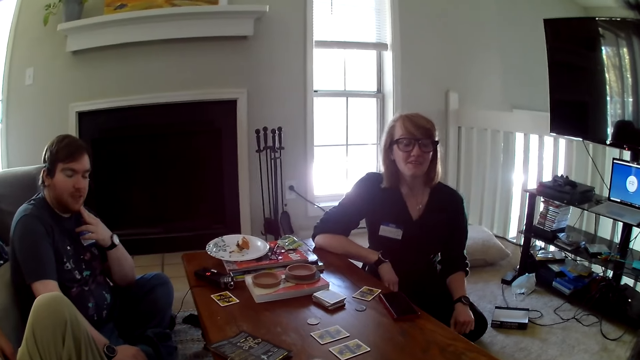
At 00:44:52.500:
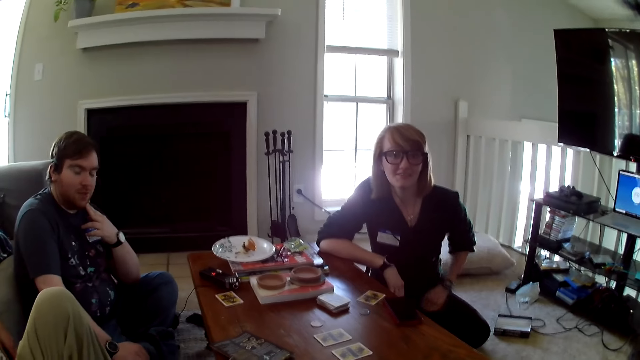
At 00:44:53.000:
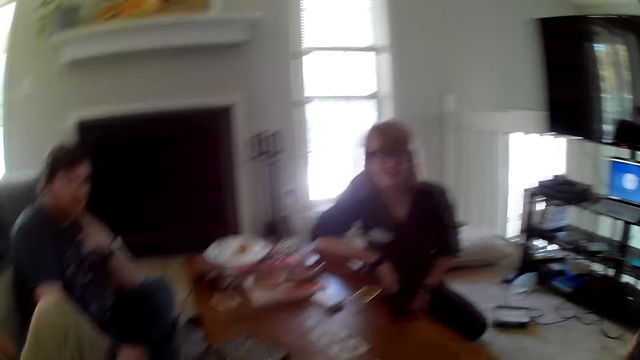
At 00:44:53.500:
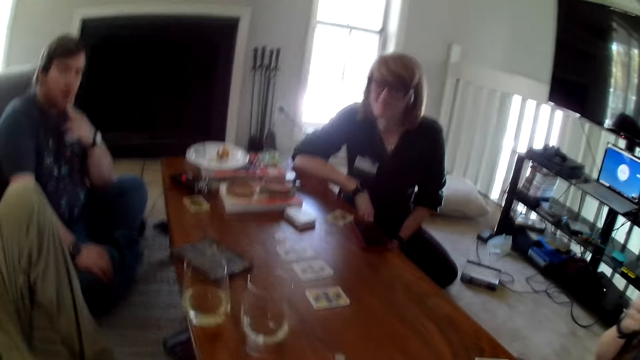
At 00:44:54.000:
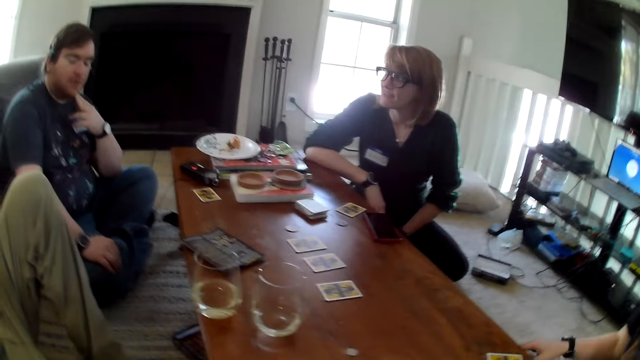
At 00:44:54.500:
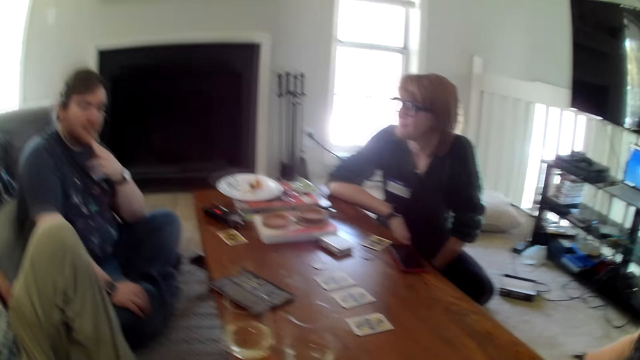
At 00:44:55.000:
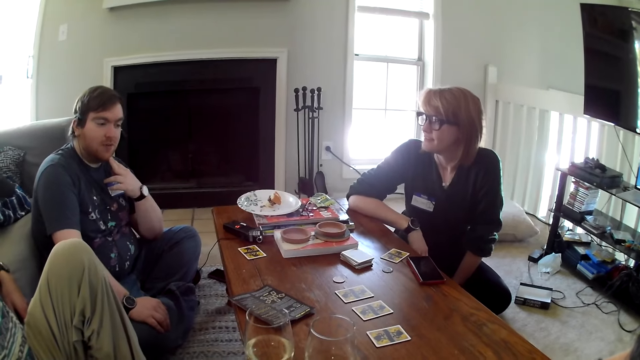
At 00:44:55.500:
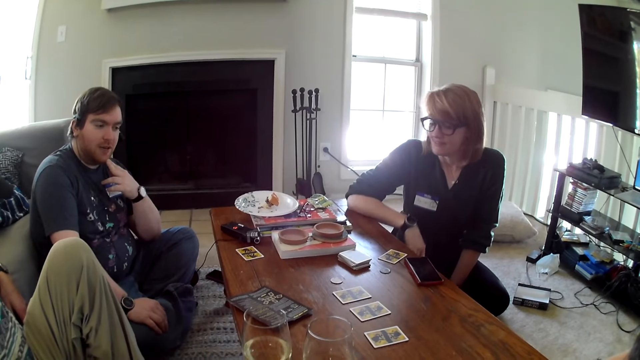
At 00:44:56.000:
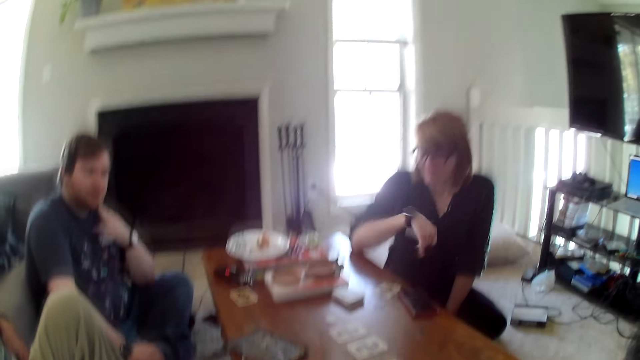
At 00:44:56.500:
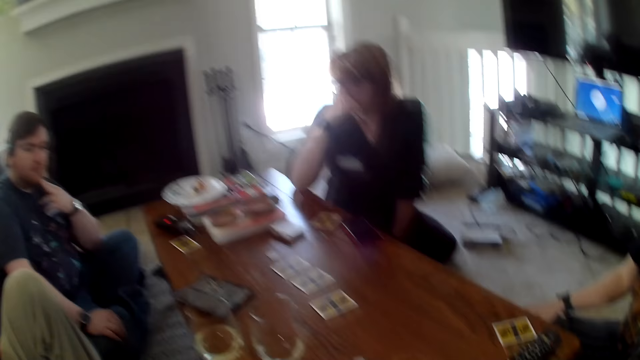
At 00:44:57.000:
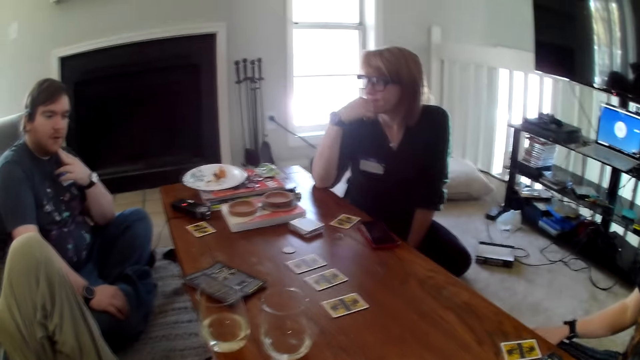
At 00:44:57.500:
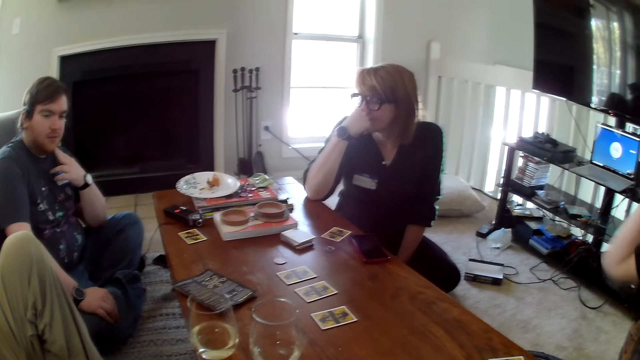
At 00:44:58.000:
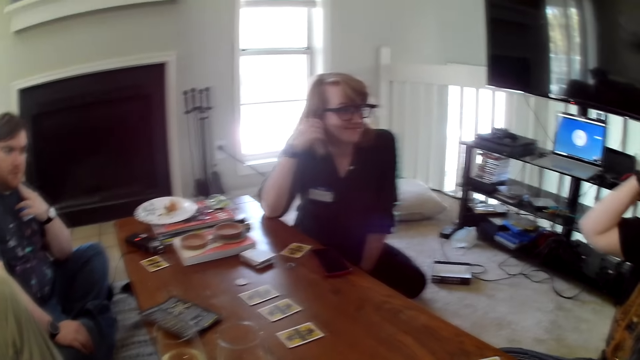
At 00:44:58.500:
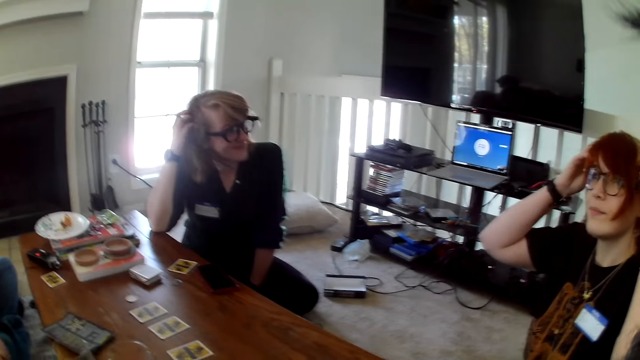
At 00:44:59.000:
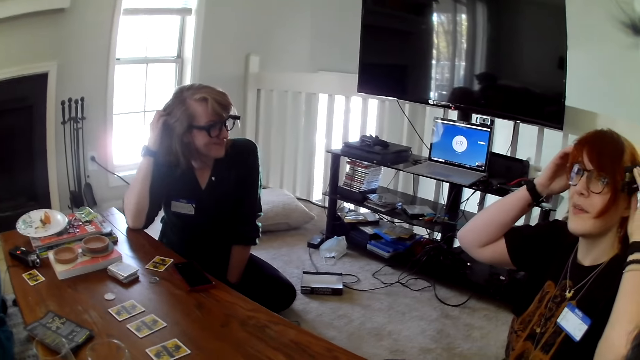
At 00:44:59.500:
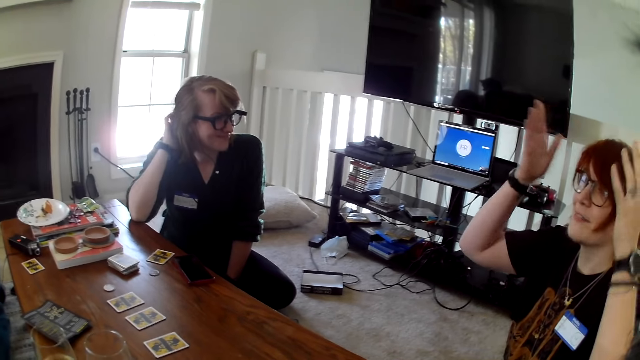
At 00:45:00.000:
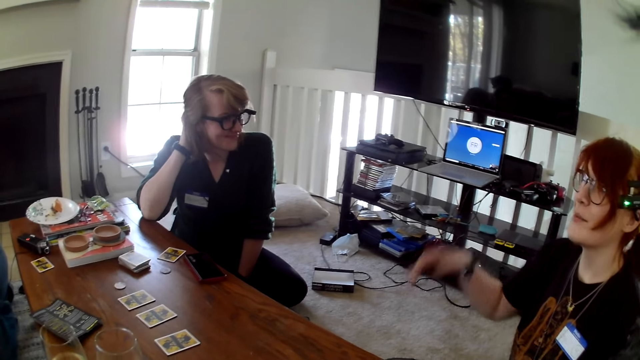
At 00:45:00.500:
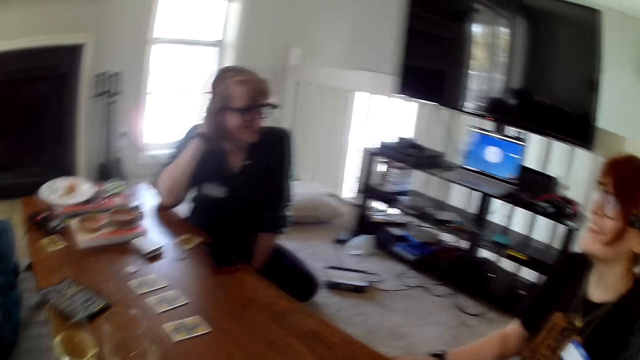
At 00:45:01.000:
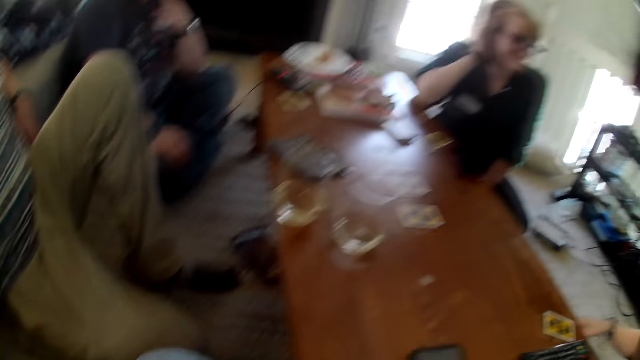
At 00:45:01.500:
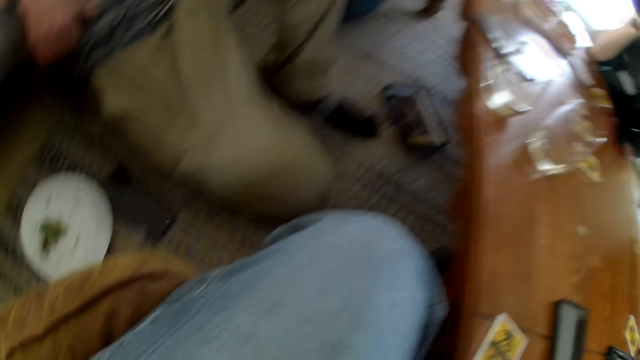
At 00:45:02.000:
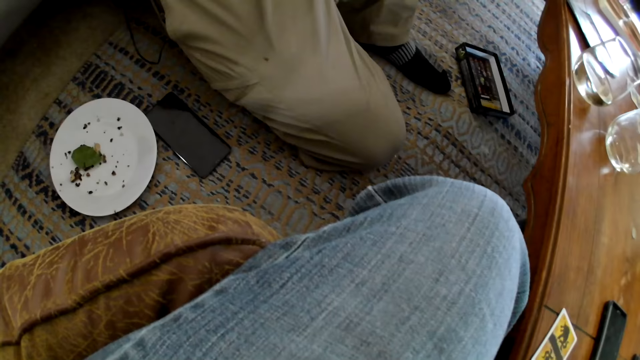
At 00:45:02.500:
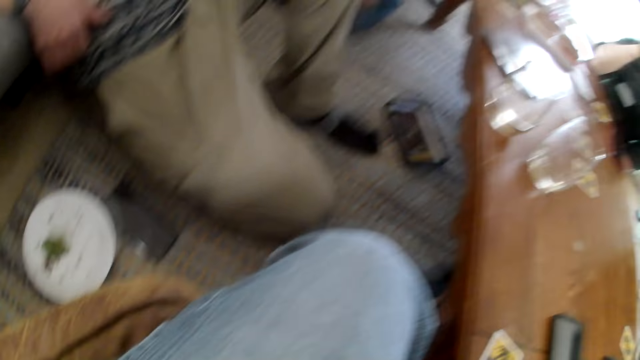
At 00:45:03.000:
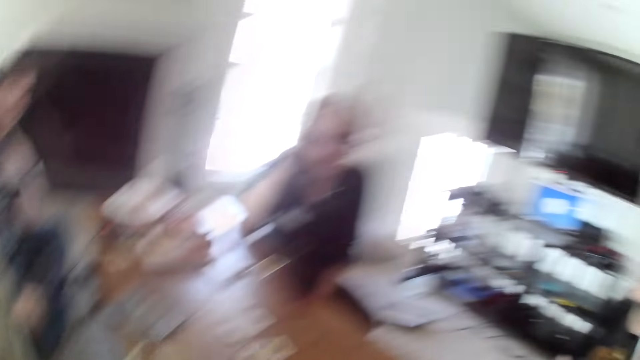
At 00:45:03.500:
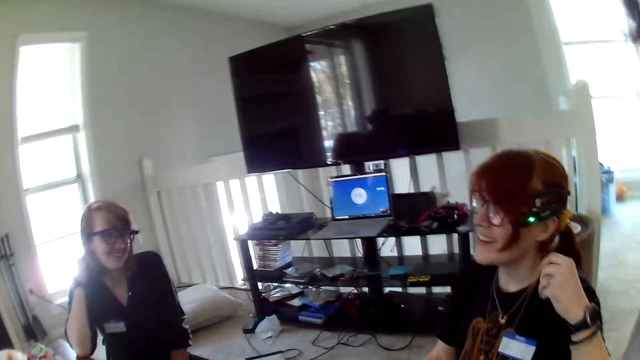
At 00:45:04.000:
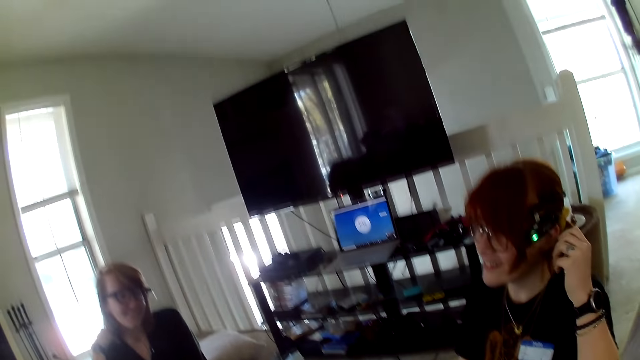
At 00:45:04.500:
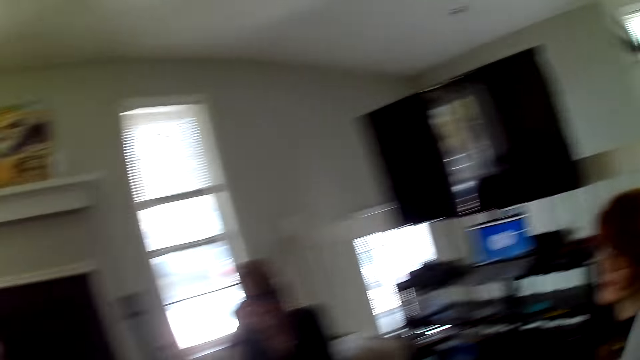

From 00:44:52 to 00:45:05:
A woman looks at the camera wearer. Another woman moves the hand. Another woman moves the hand. Another woman touches the hair. The camera wearer looks at the floor.

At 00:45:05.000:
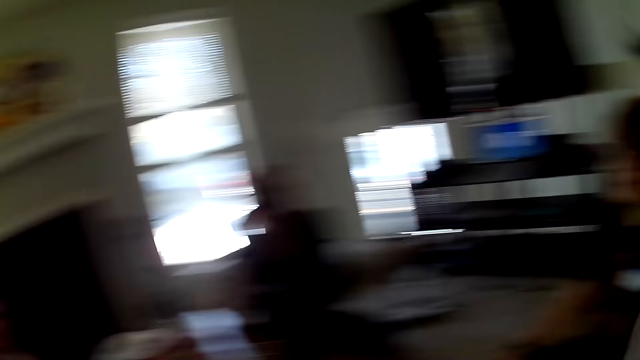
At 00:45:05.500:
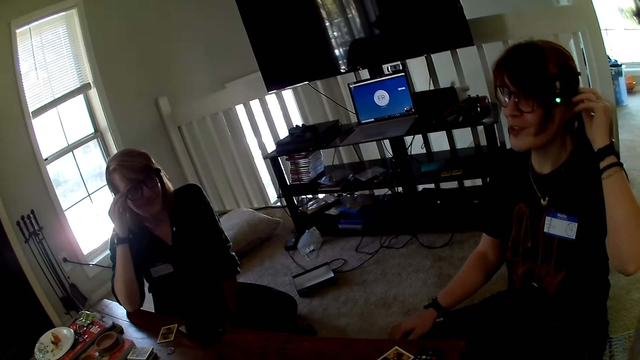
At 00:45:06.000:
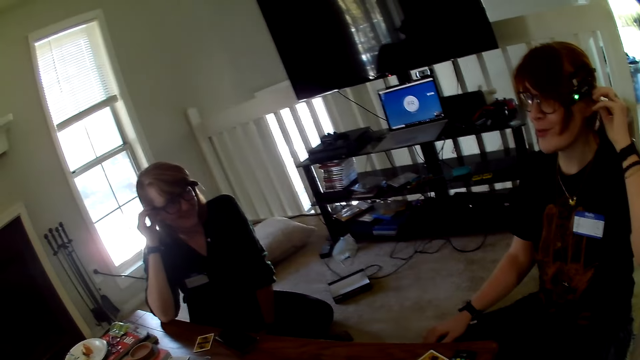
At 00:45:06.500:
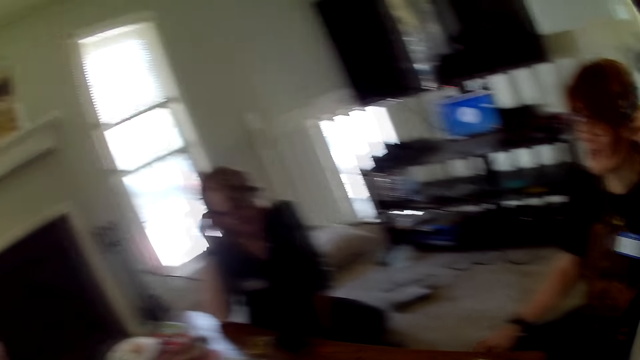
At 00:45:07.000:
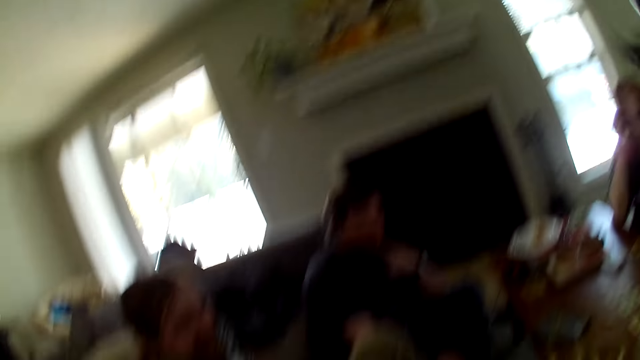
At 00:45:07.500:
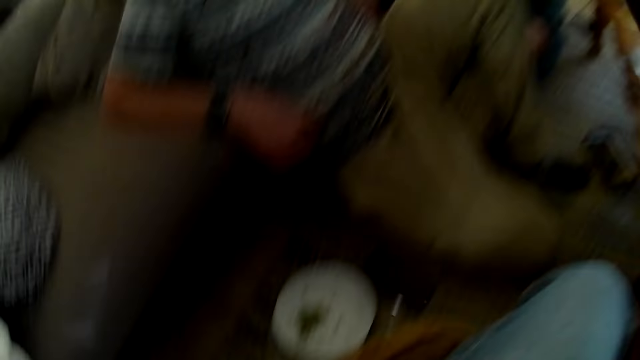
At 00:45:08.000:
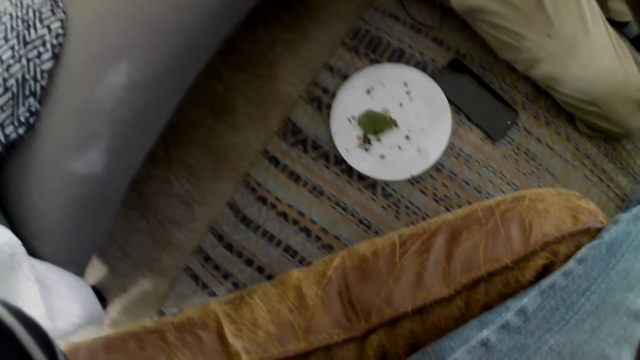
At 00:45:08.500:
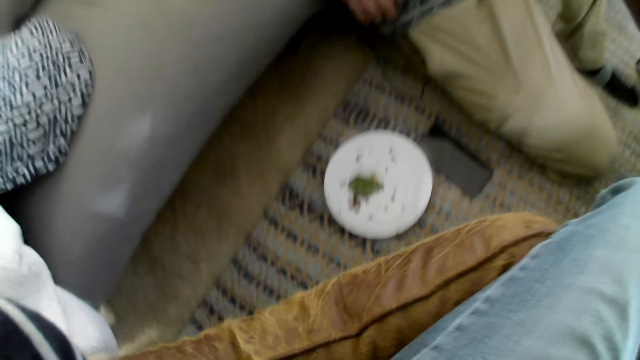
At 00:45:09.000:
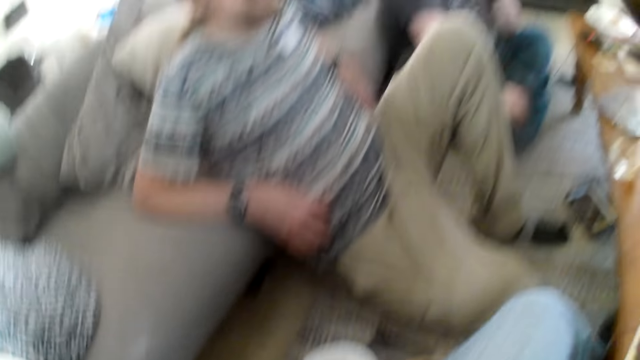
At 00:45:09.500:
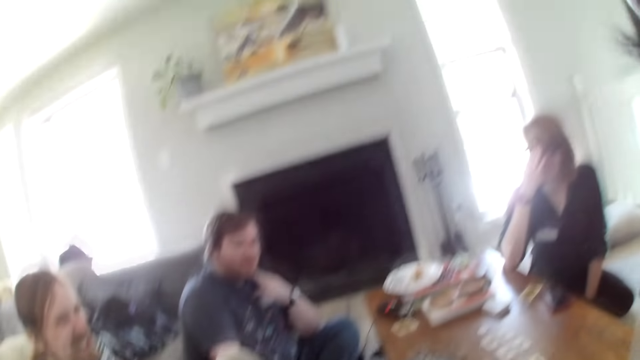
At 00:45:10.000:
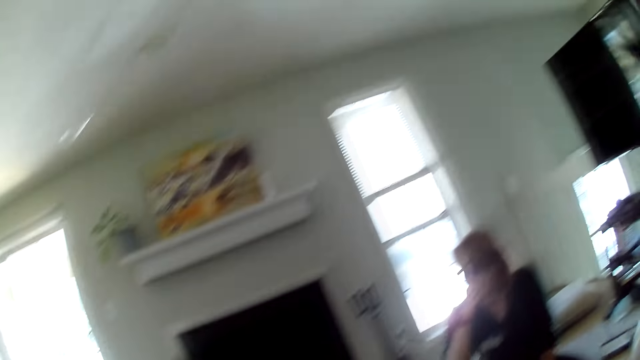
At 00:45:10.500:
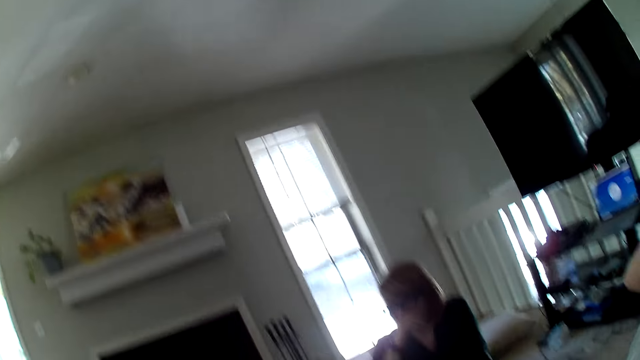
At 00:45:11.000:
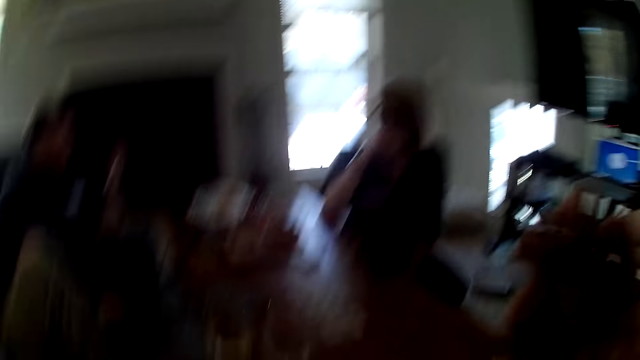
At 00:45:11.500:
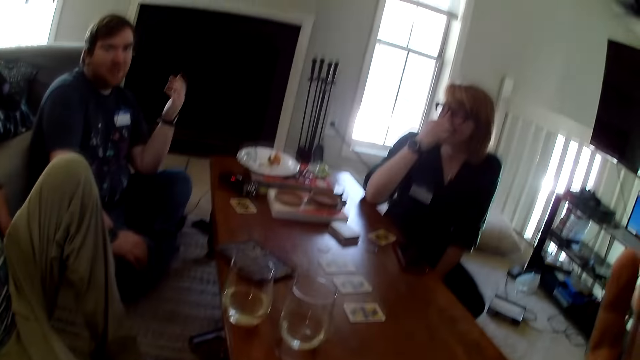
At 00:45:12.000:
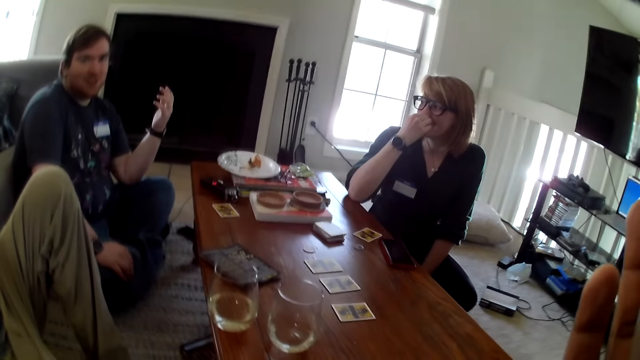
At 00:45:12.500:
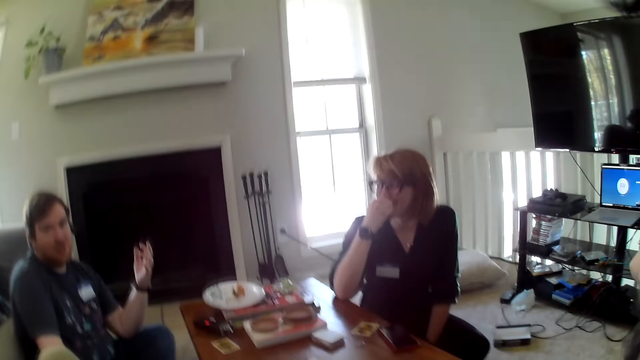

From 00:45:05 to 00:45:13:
The camera wearer looks at a woman. They look around the house. The woman touches the nose.
